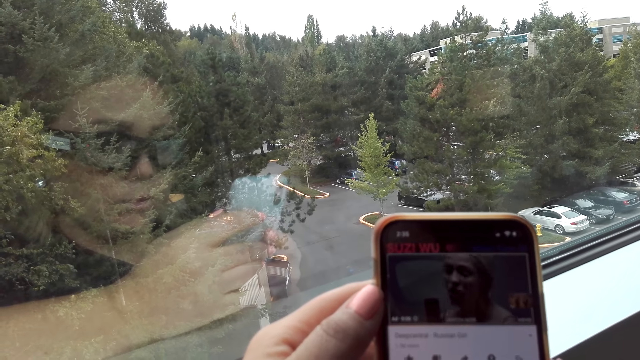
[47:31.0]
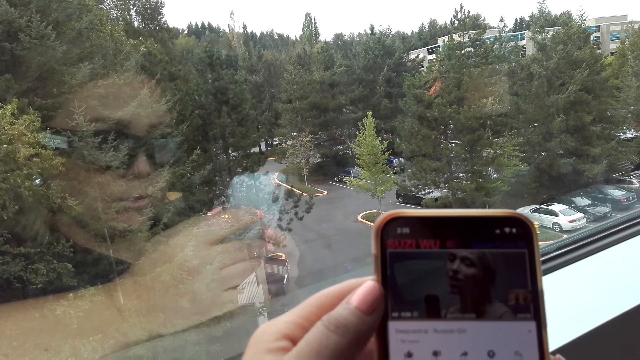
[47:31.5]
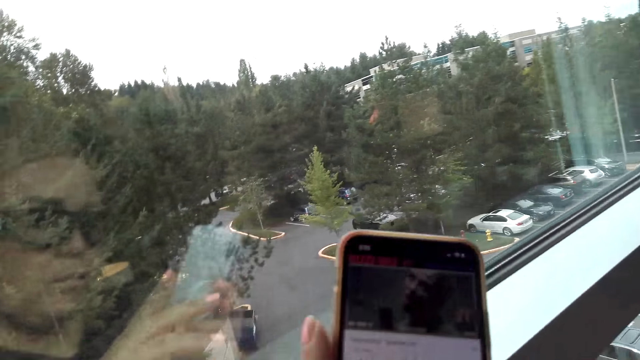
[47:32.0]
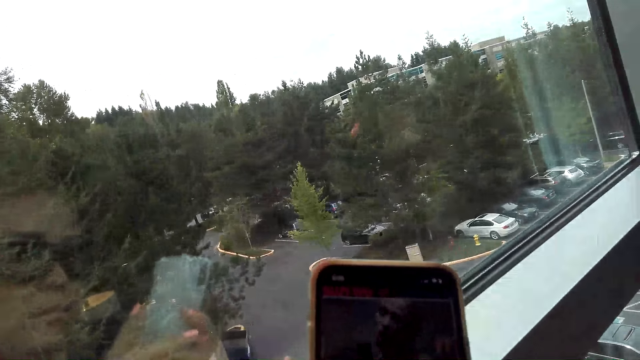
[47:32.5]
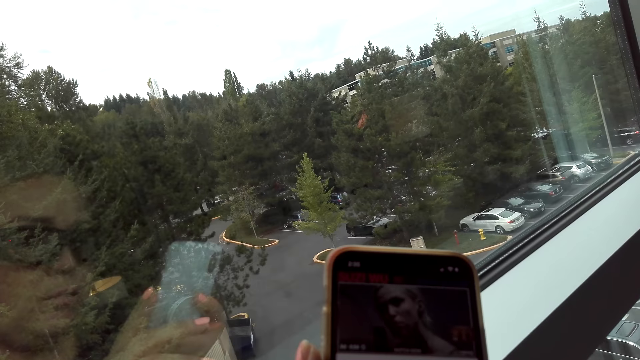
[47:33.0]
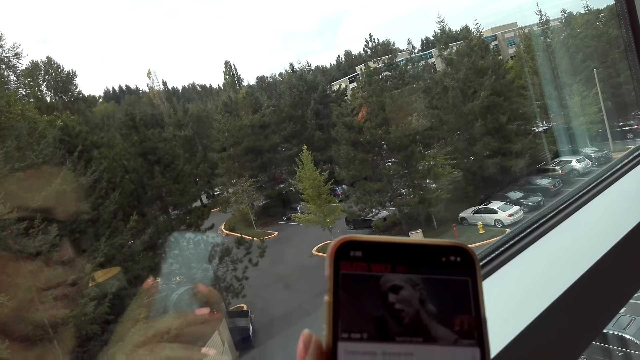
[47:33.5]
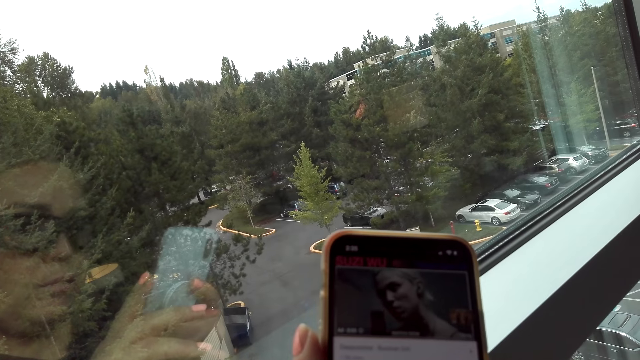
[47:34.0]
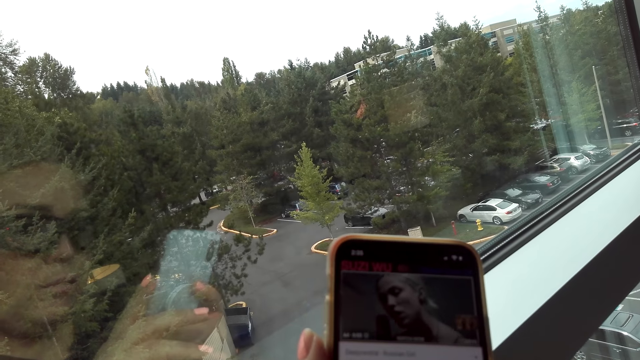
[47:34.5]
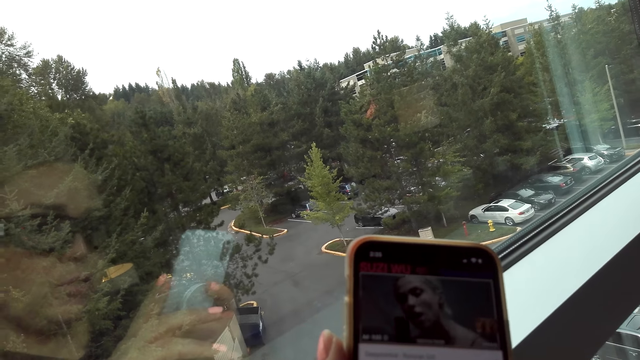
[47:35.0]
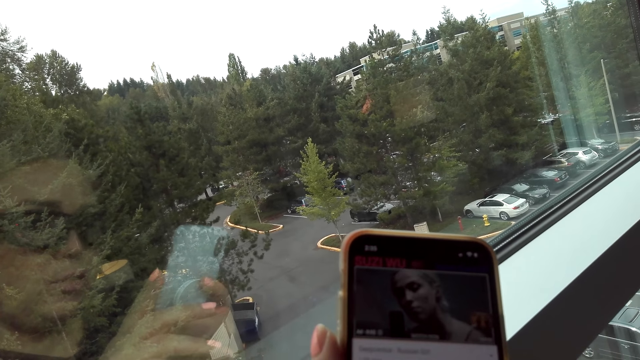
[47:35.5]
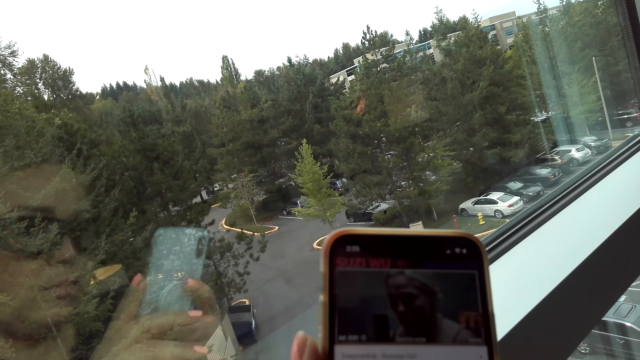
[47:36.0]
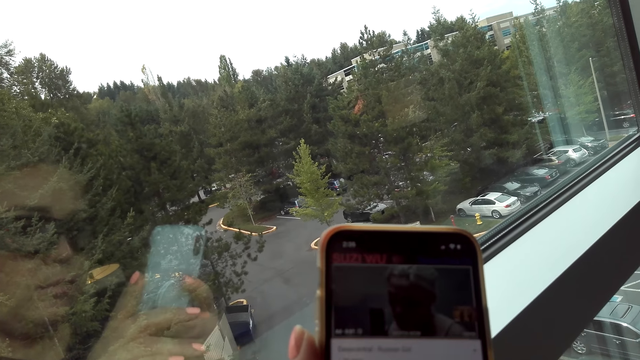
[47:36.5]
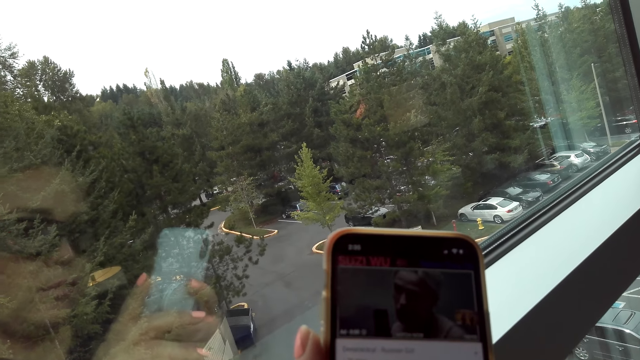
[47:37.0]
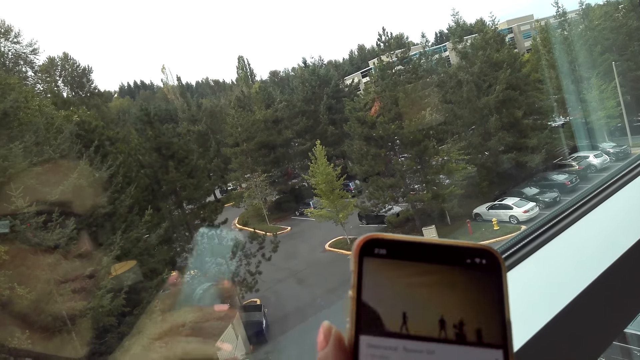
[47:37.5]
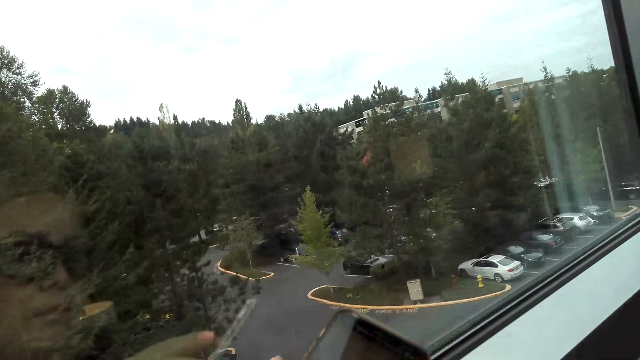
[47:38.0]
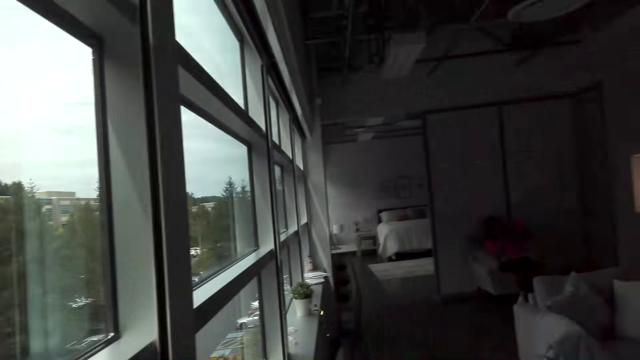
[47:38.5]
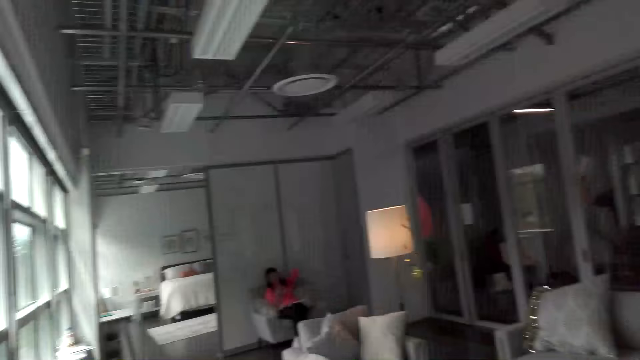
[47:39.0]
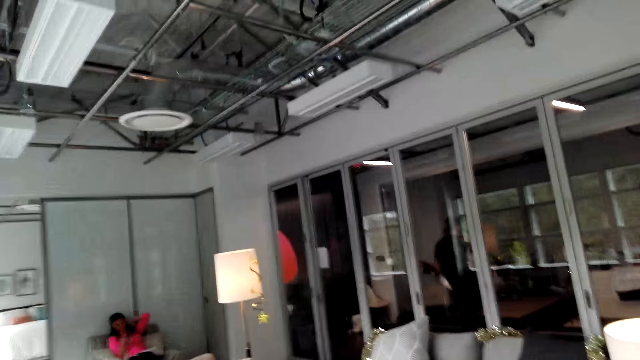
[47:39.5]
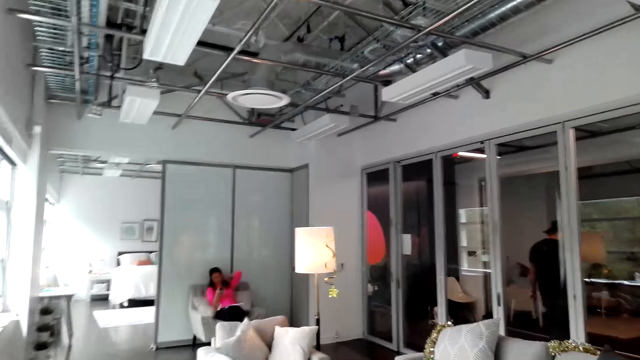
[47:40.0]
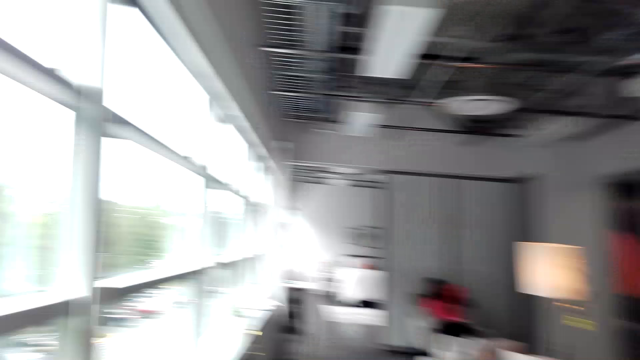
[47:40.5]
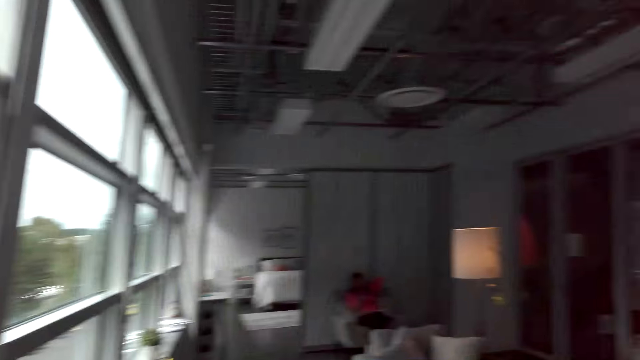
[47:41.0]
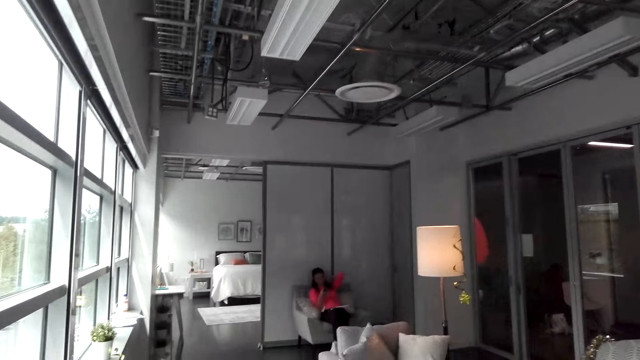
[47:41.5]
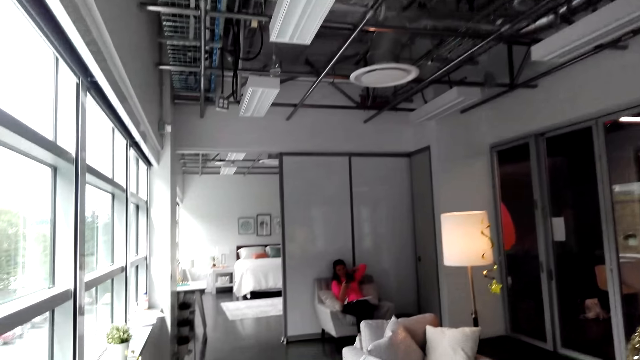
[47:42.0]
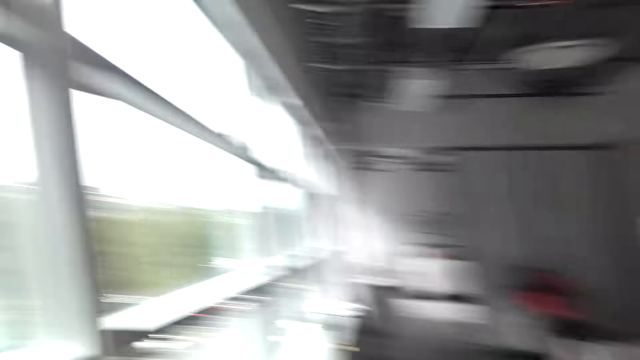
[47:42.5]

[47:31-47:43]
The camera wearer looks around the room.

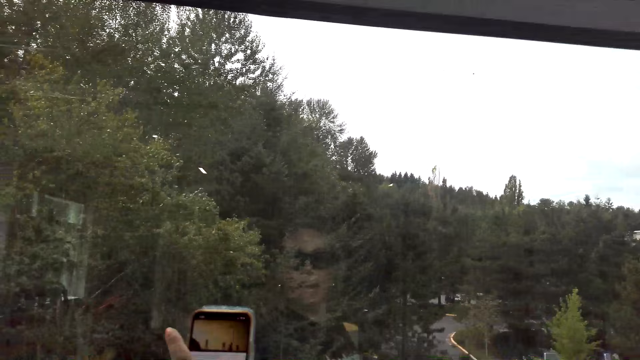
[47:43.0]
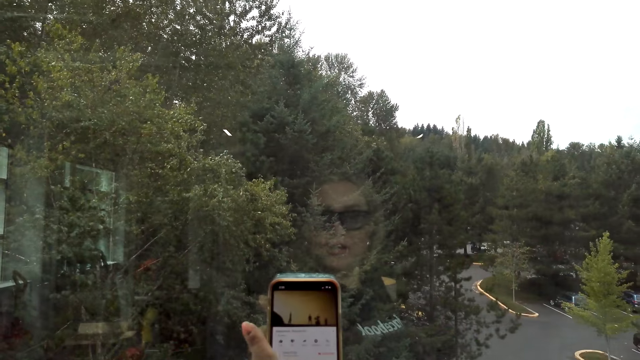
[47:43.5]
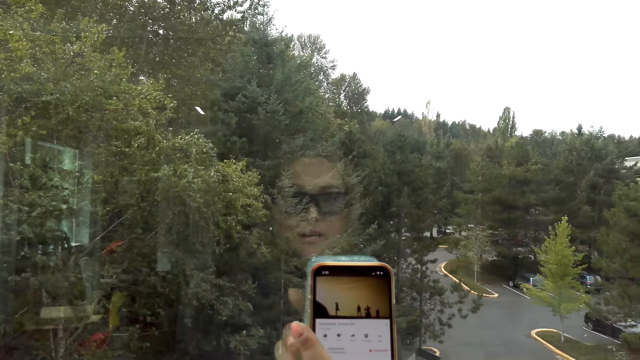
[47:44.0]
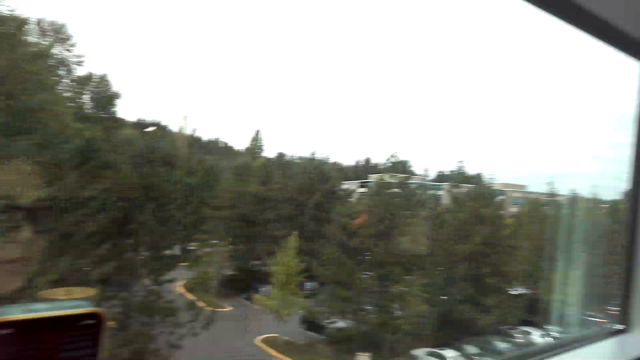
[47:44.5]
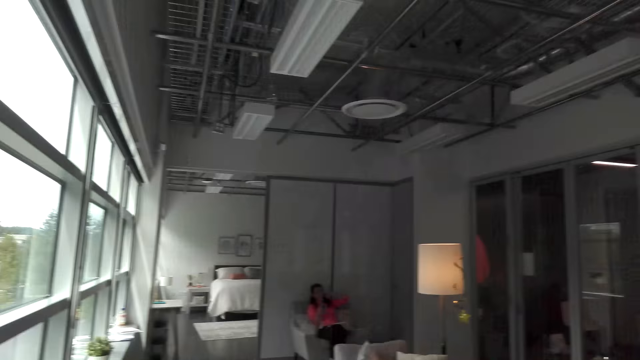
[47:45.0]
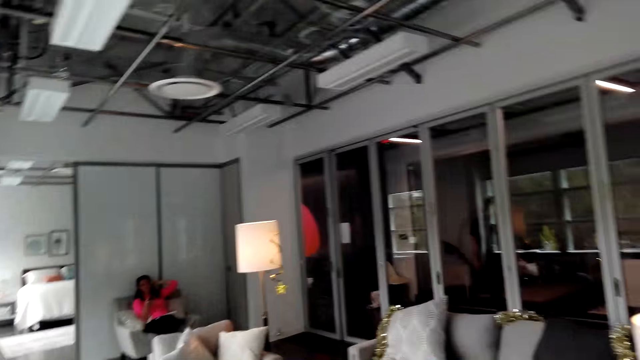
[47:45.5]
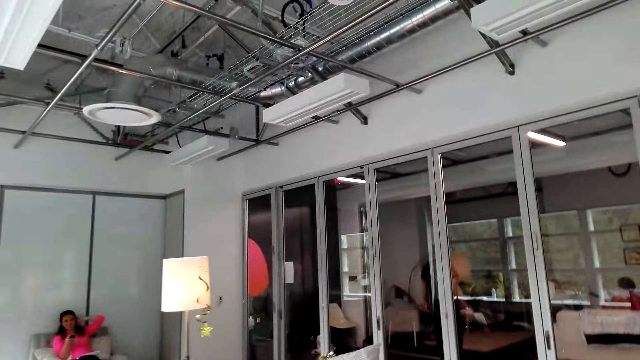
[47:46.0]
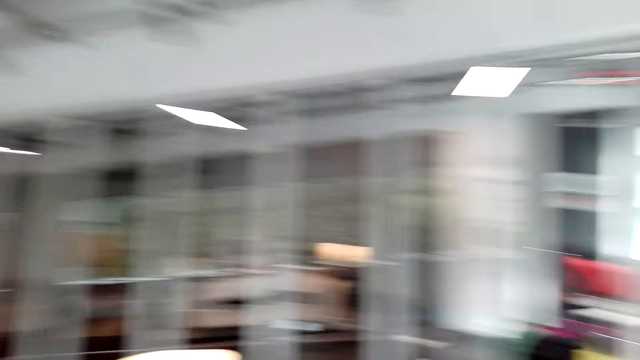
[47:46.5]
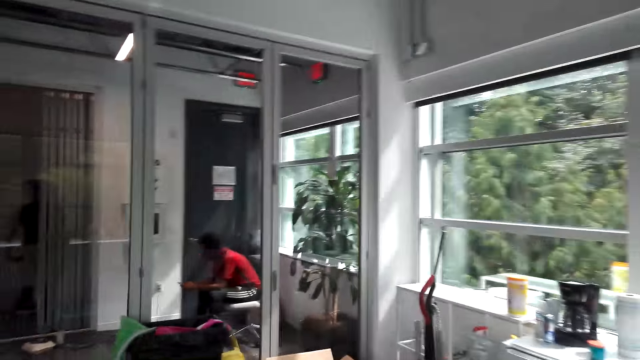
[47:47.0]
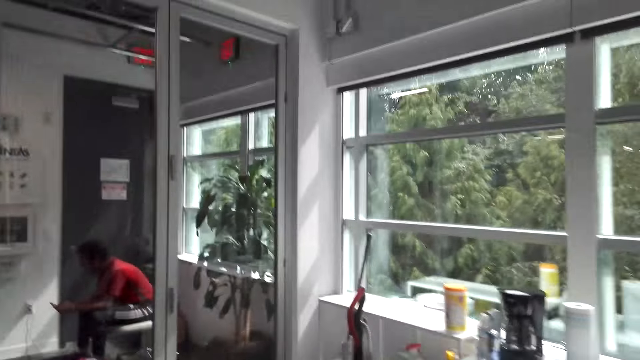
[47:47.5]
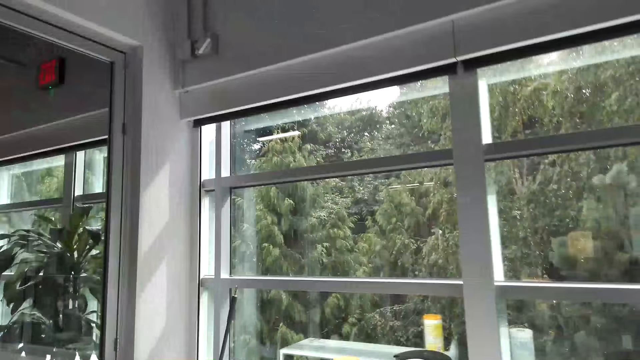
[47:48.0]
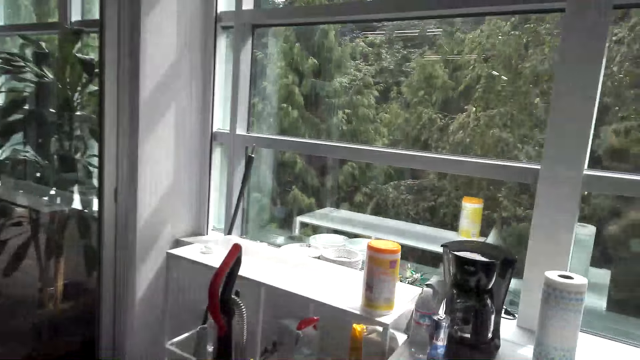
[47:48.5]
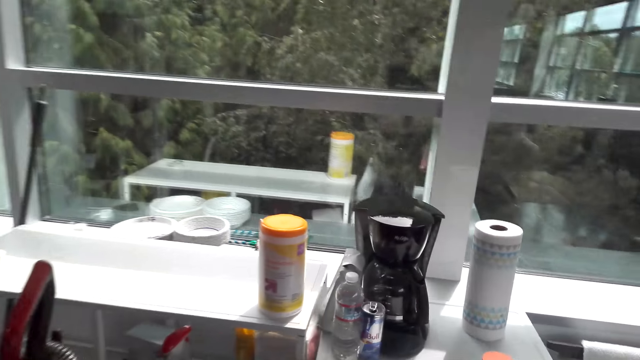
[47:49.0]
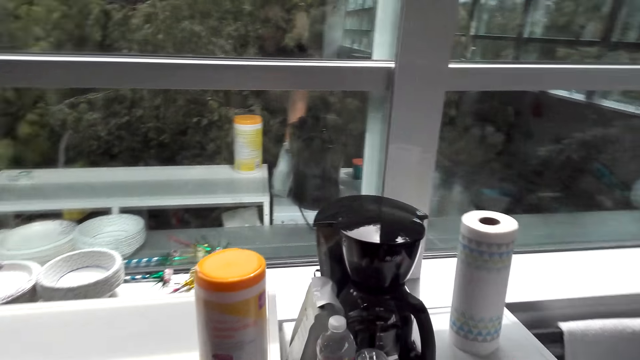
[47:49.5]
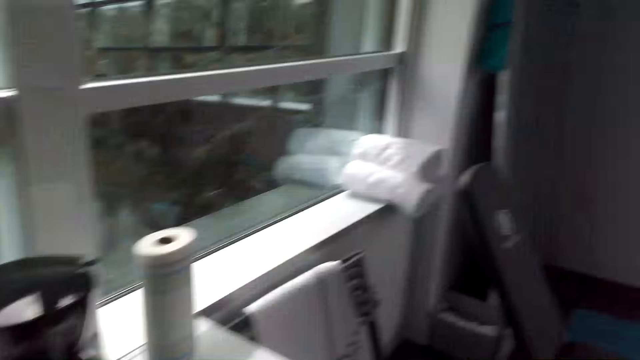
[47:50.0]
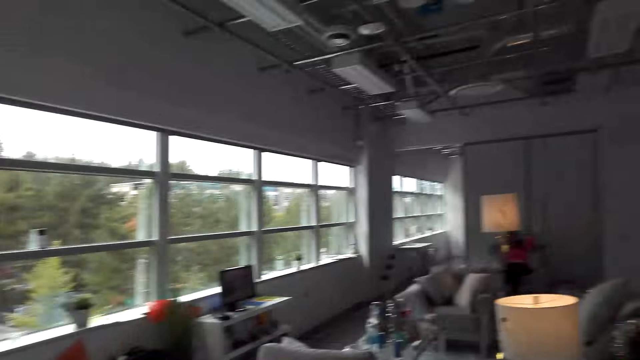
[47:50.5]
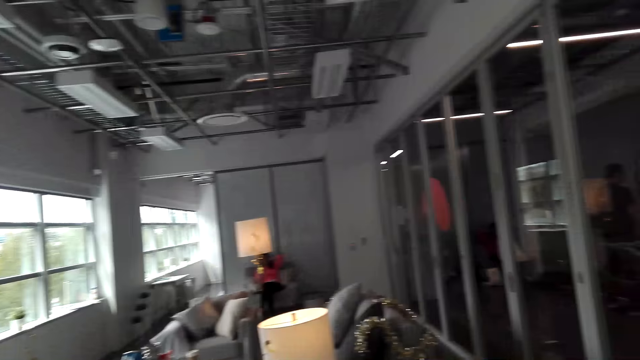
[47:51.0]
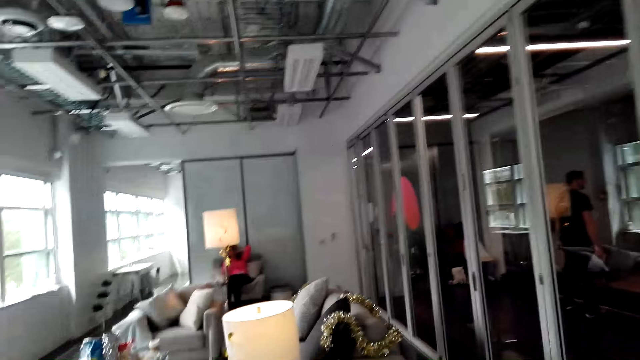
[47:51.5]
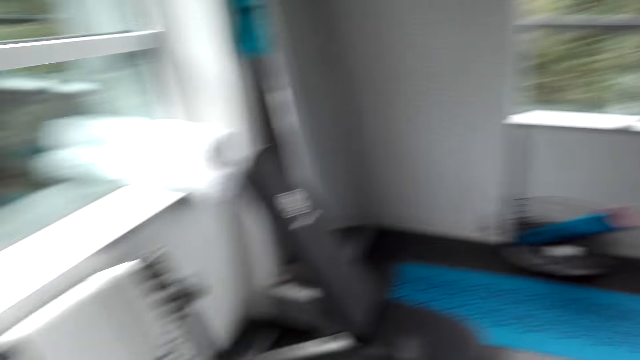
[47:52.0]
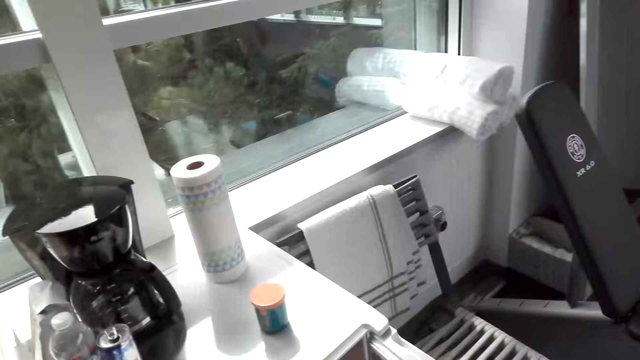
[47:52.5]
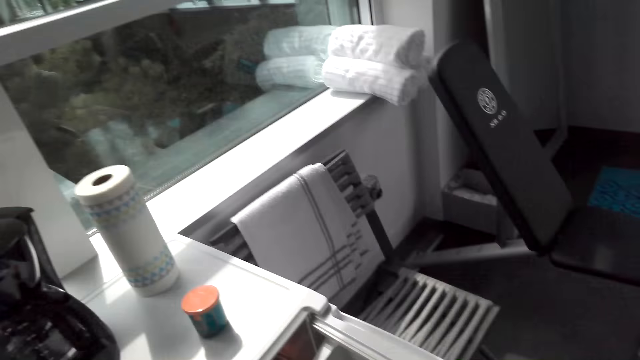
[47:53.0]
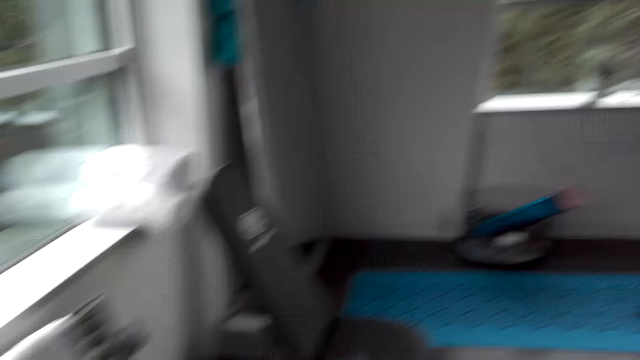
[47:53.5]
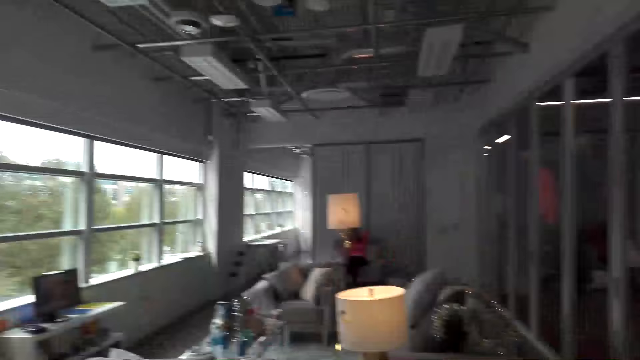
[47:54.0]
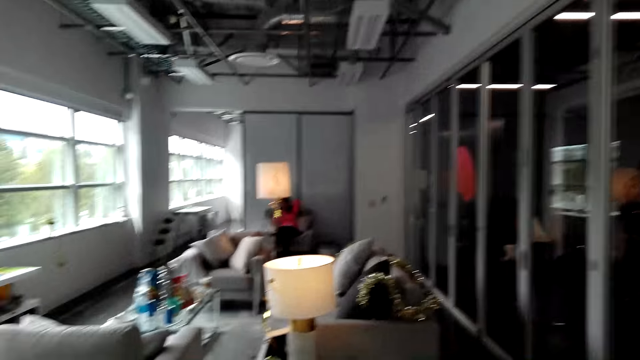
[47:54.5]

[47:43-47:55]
The camera wearer puts the phone back on the window. They walk in the room.
